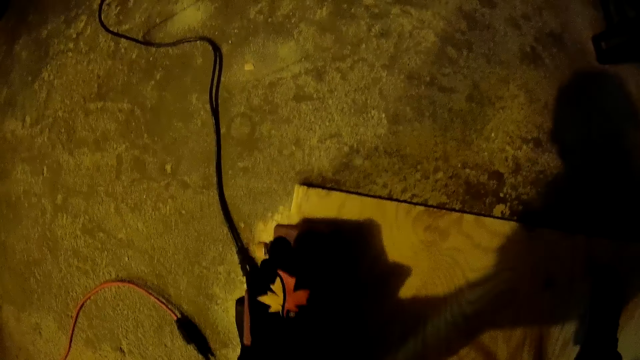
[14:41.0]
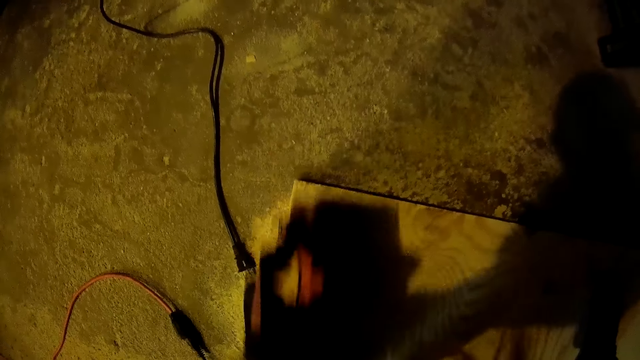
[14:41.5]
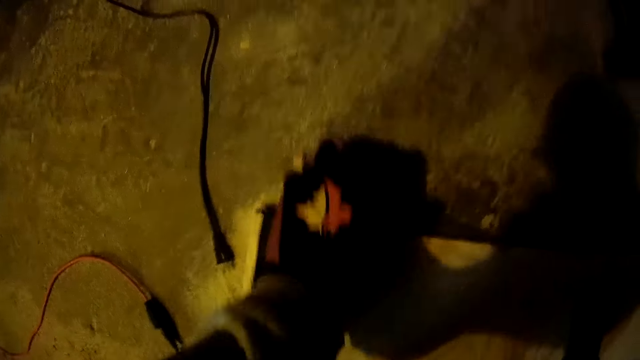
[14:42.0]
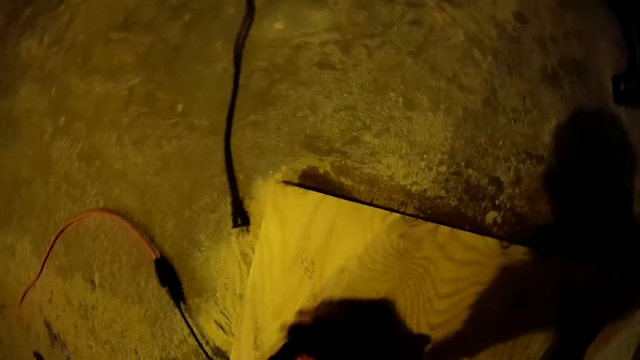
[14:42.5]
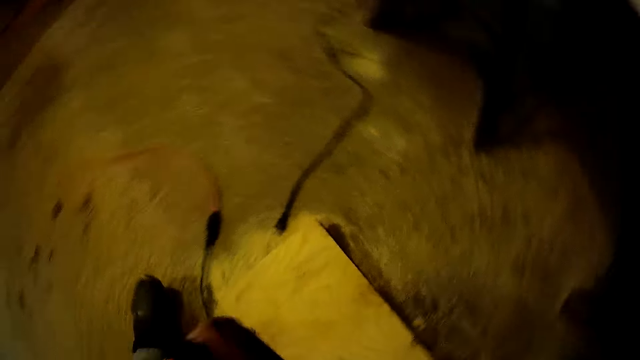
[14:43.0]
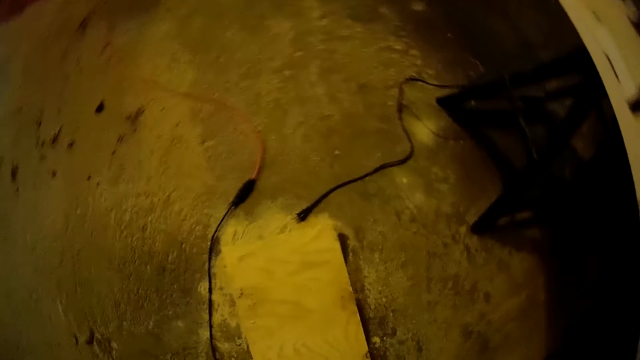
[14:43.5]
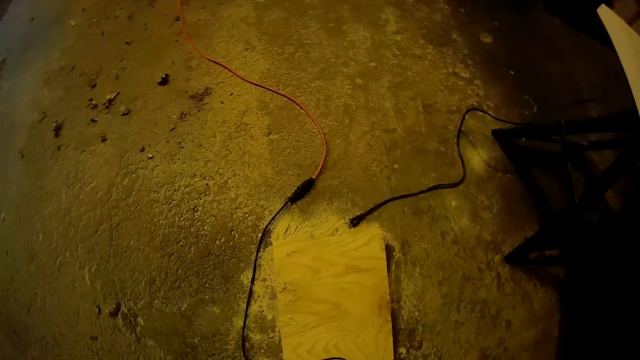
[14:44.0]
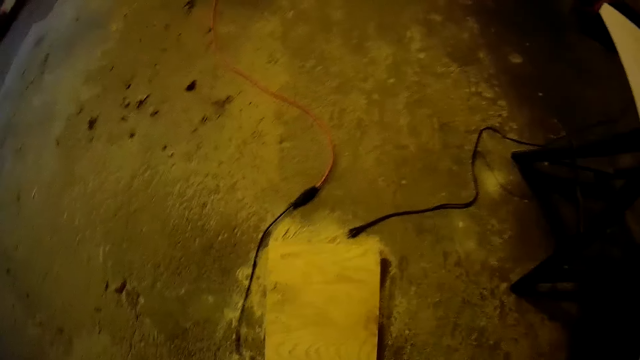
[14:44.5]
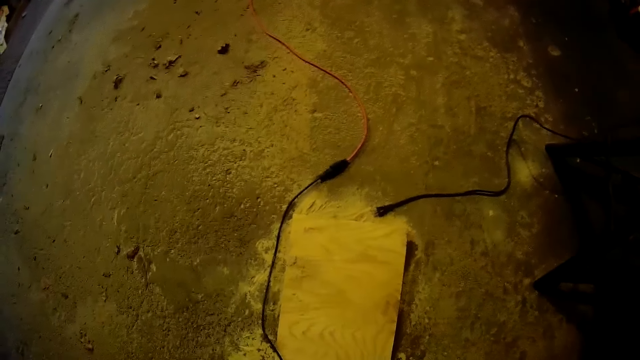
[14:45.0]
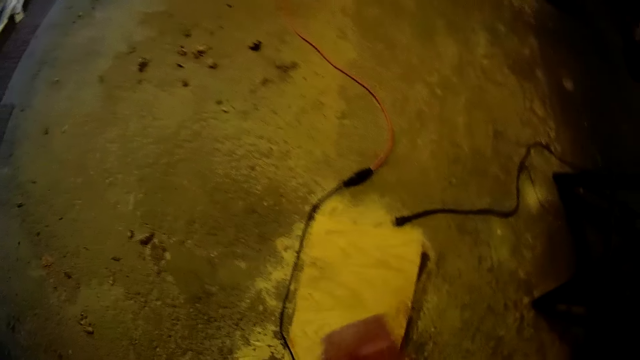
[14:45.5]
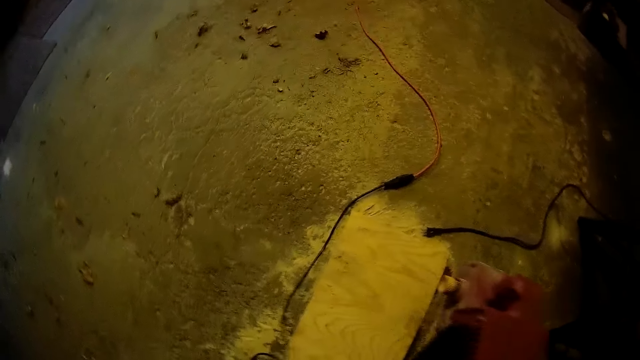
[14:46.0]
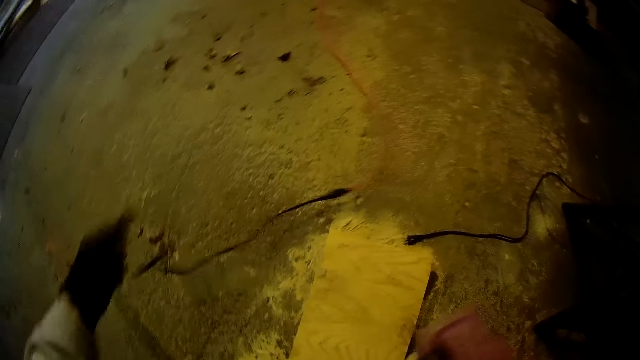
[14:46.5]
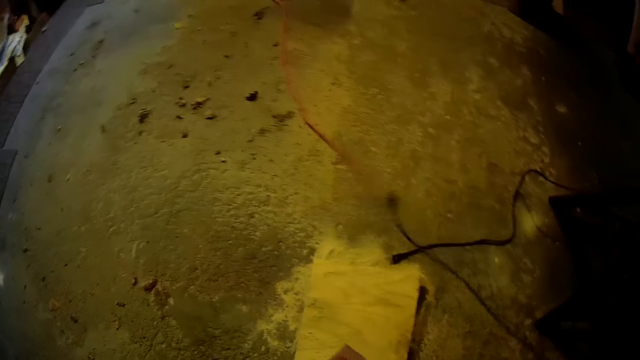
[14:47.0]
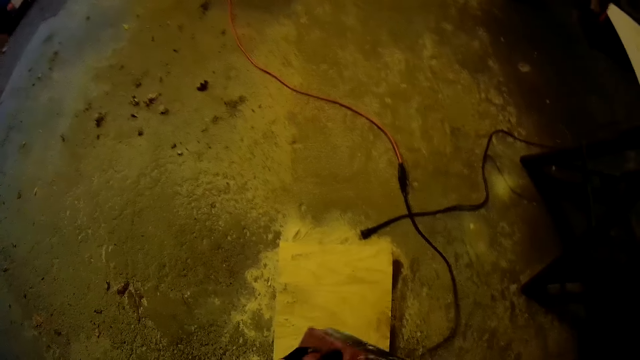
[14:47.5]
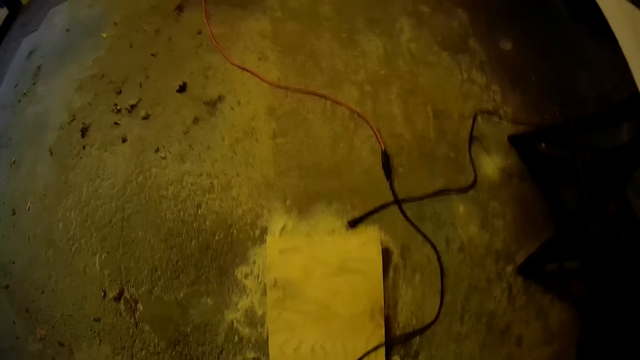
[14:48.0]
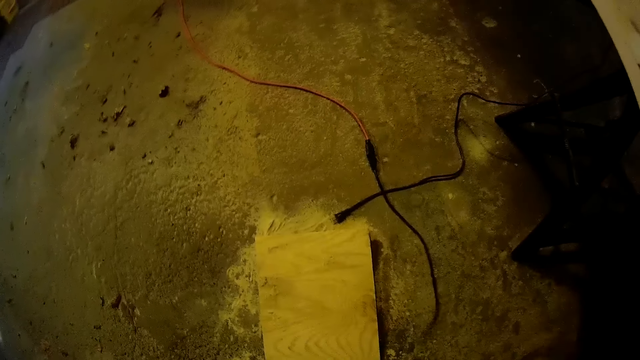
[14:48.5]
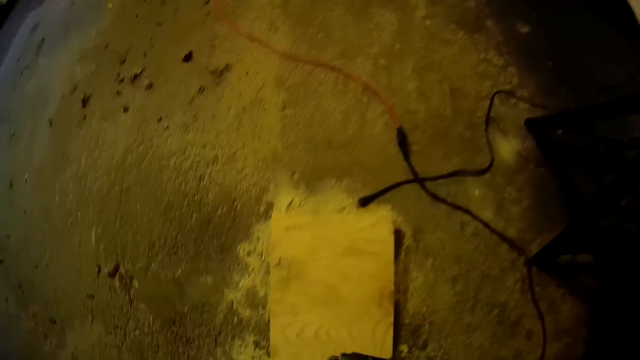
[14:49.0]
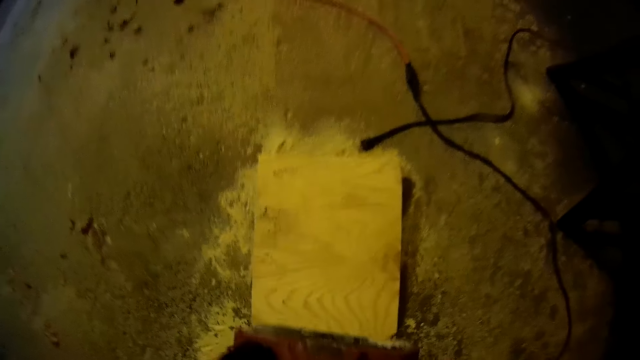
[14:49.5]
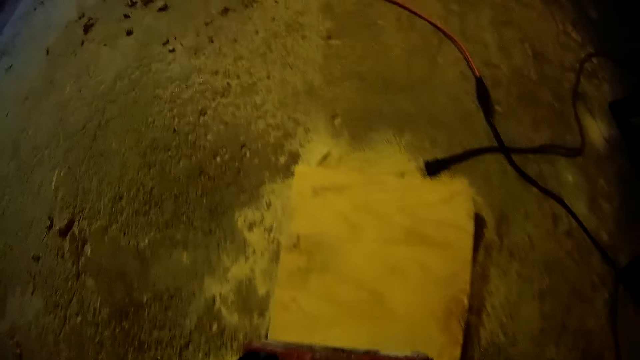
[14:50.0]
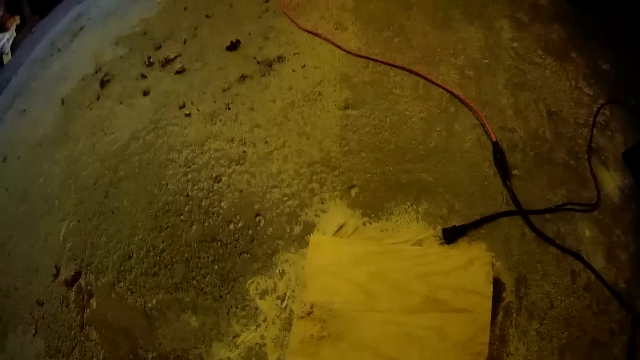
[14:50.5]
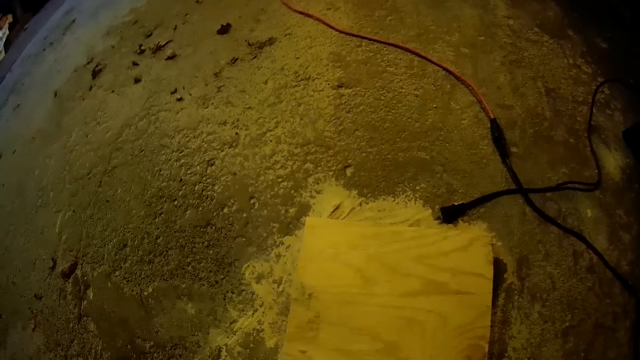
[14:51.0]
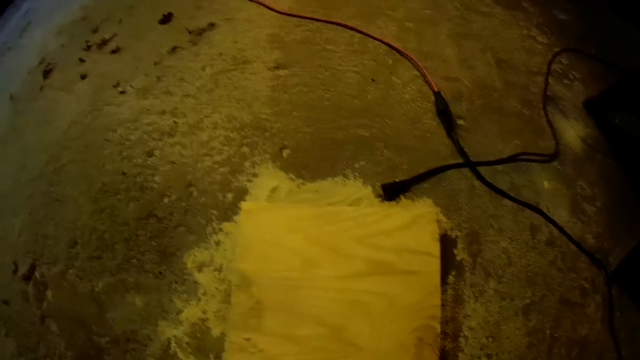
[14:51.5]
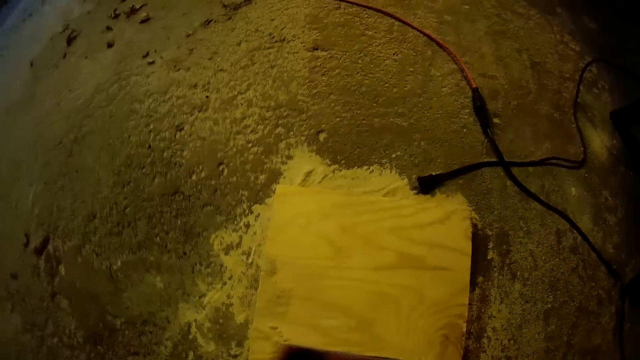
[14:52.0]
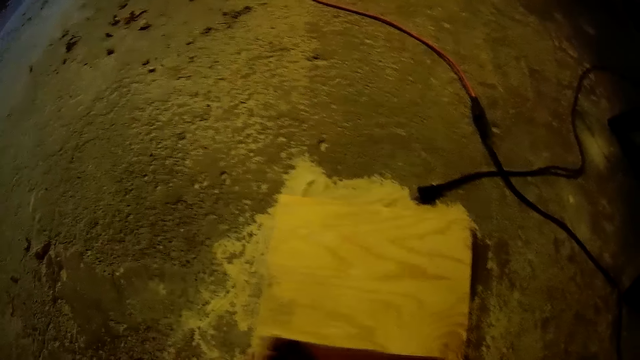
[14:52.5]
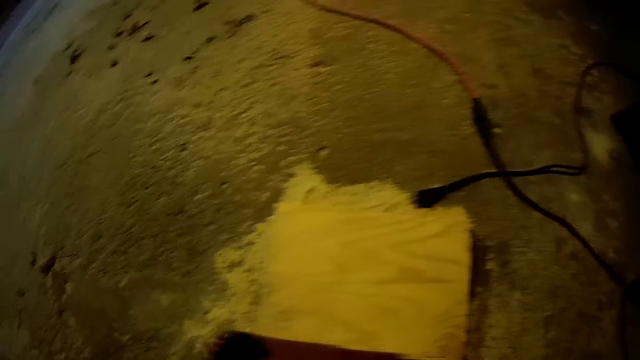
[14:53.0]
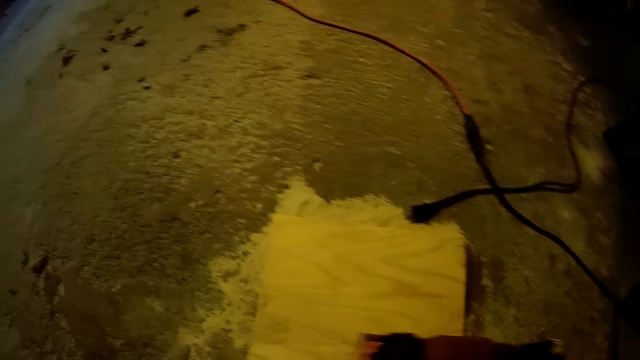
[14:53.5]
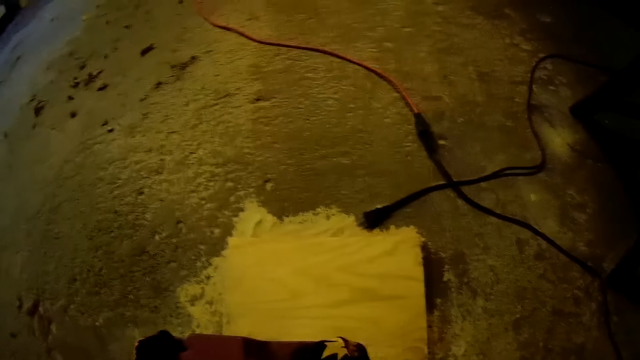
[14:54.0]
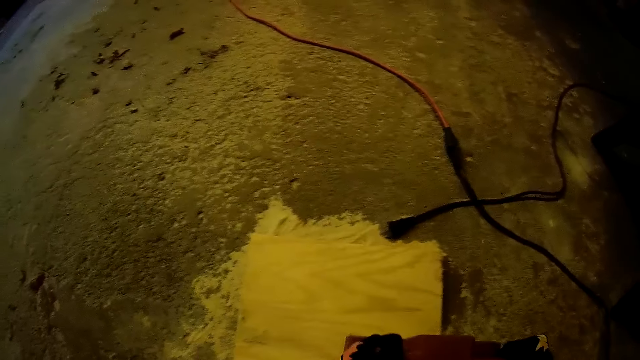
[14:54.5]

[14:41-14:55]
The camera wearer stops sanding the lumber and adjusts the cable of the sander. They file the long plank with an electric wood filer.

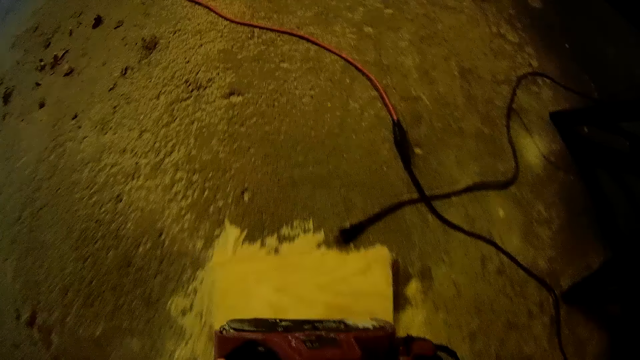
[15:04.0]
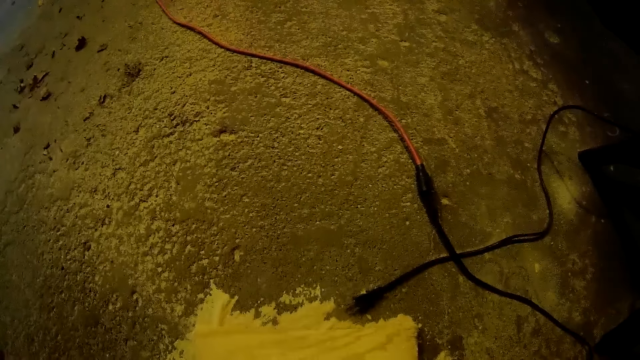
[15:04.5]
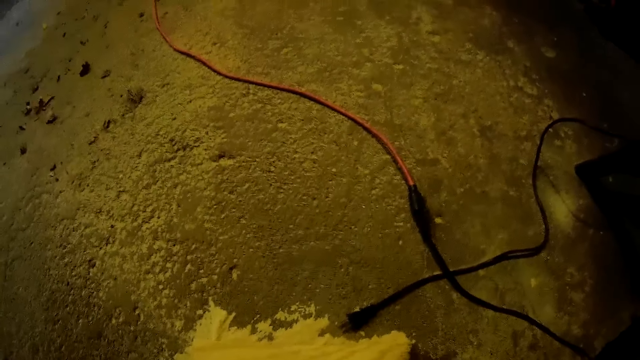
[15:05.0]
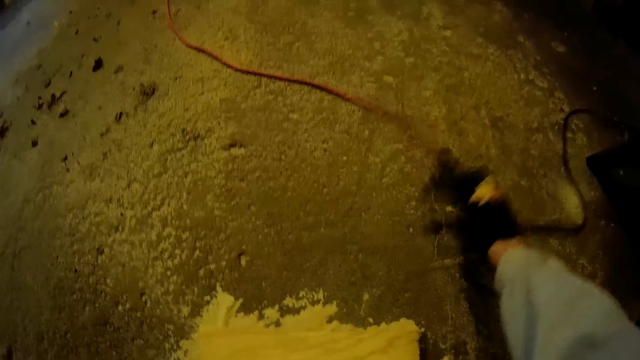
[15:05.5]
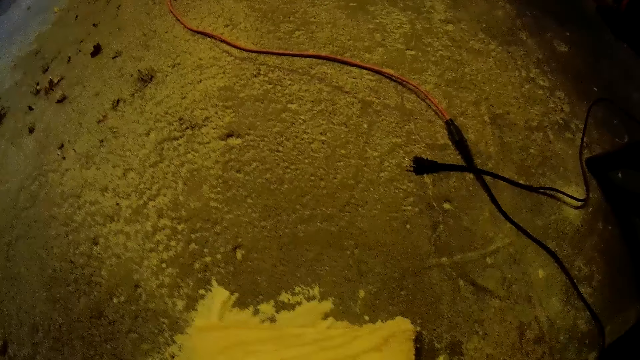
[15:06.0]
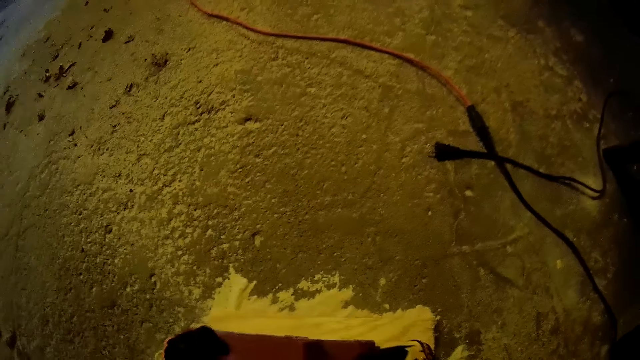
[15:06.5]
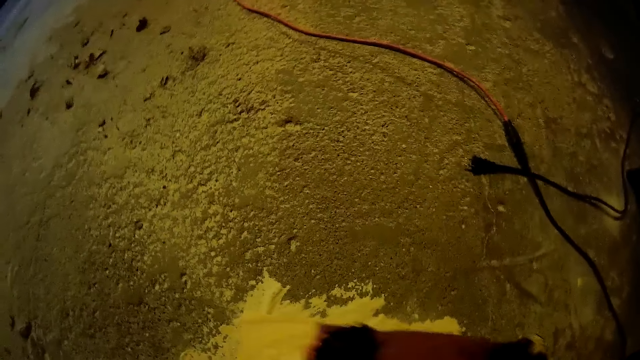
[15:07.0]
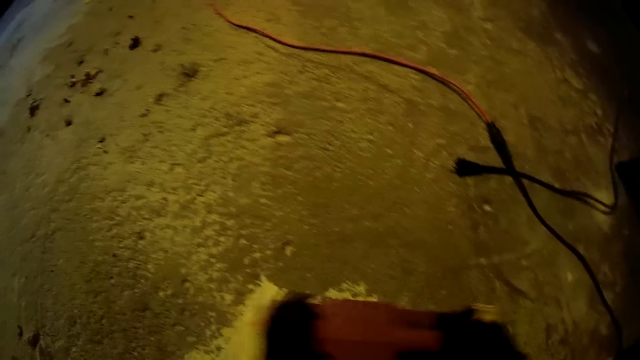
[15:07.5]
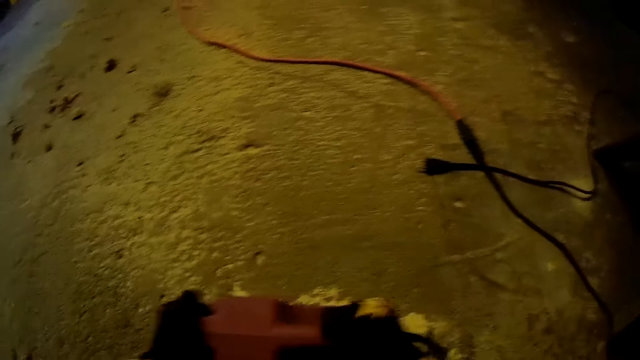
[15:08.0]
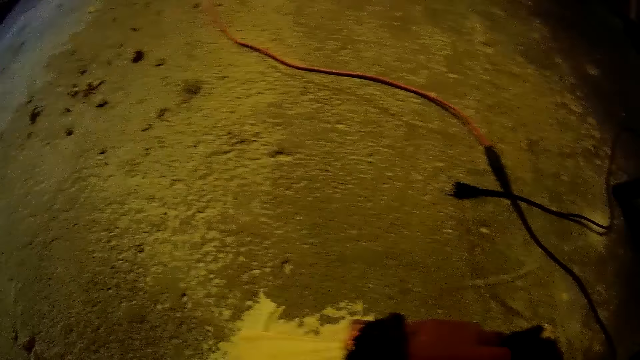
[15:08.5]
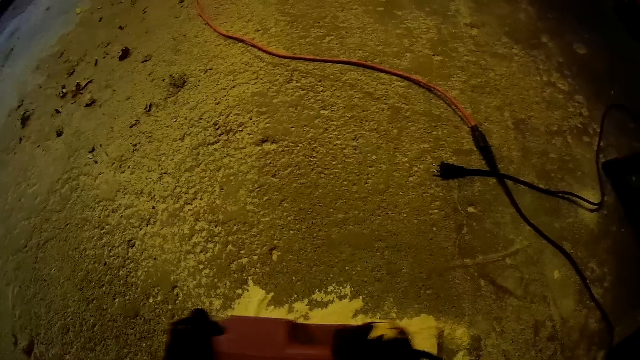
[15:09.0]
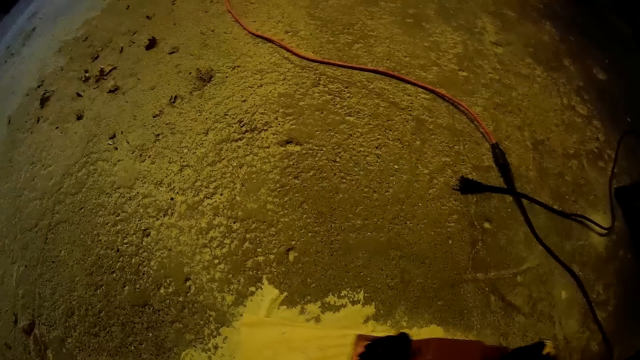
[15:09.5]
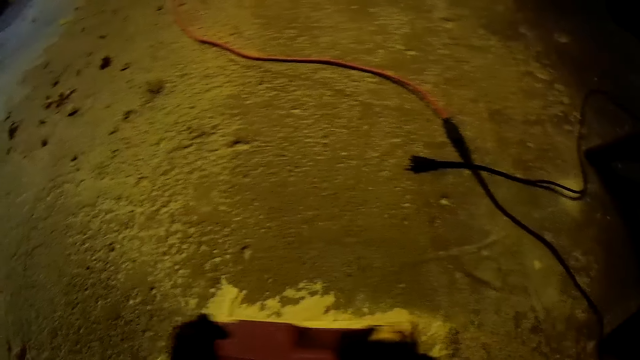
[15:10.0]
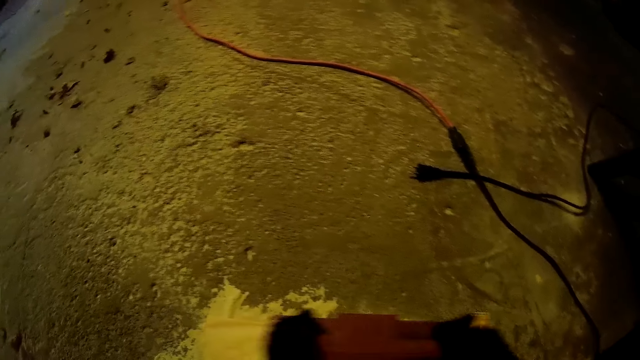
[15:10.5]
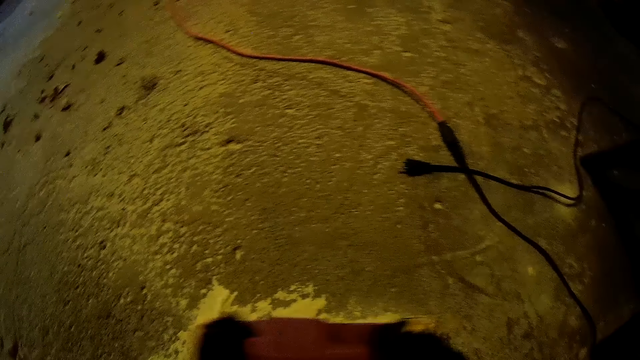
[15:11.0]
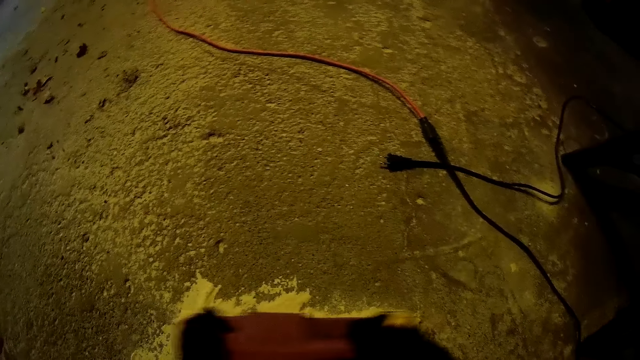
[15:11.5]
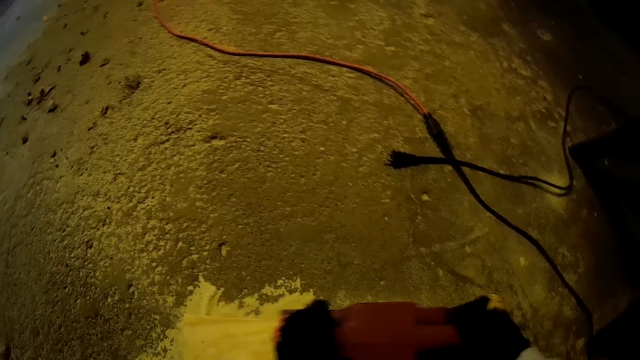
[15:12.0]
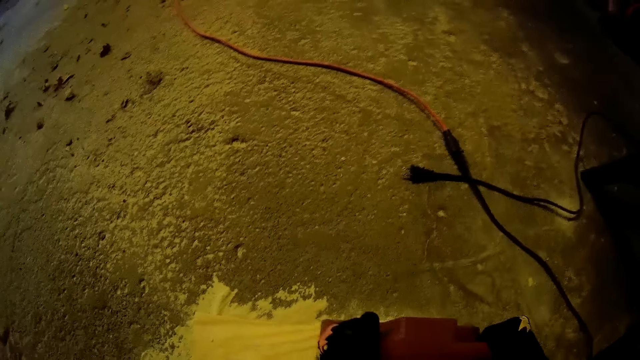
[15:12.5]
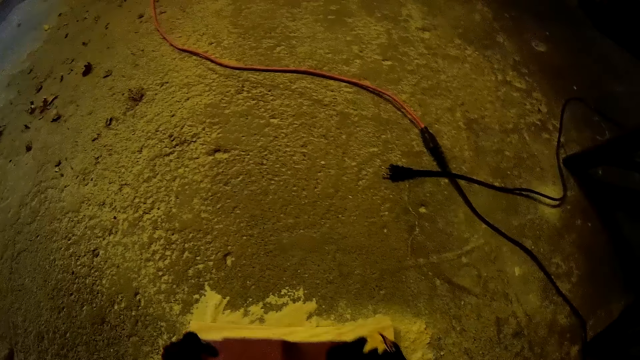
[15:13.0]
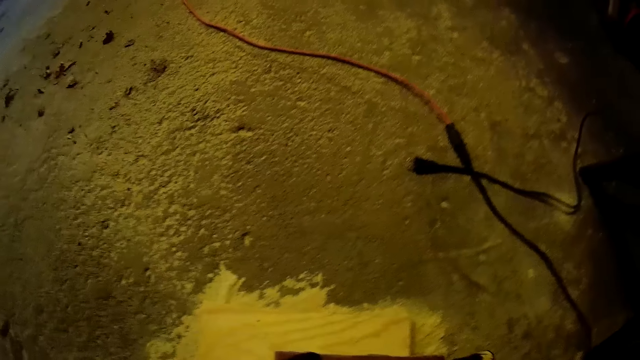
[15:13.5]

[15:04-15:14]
The camera wearer stops sanding the lumber. They move the cables aside. They sand the lumber.
